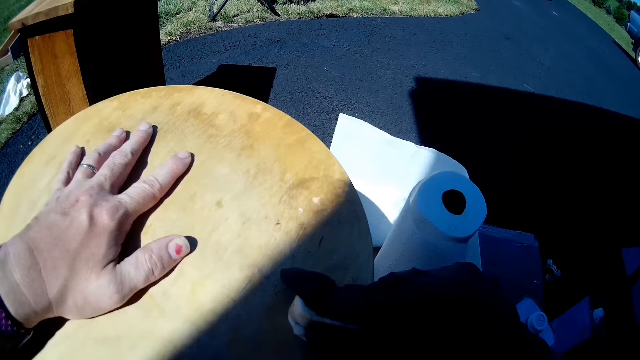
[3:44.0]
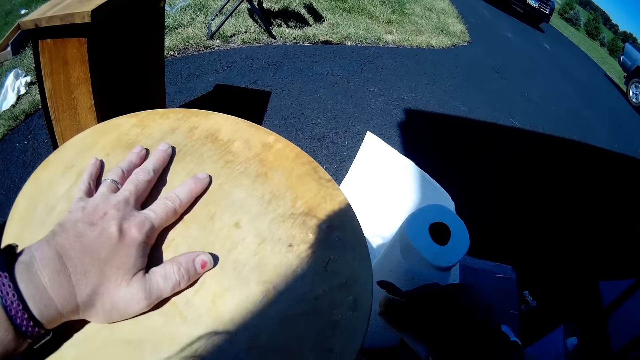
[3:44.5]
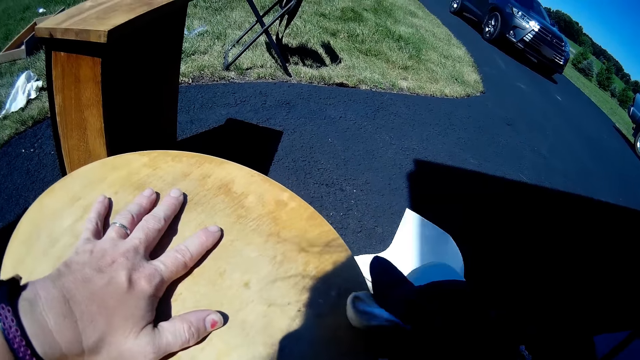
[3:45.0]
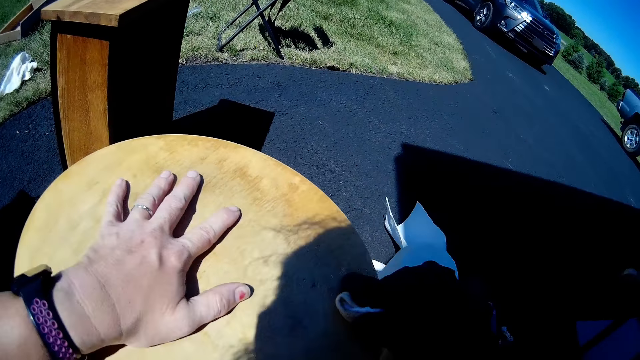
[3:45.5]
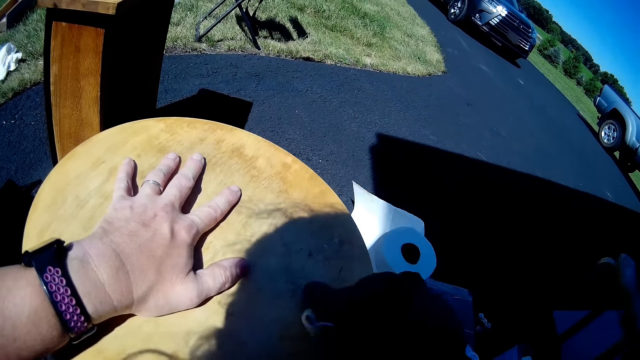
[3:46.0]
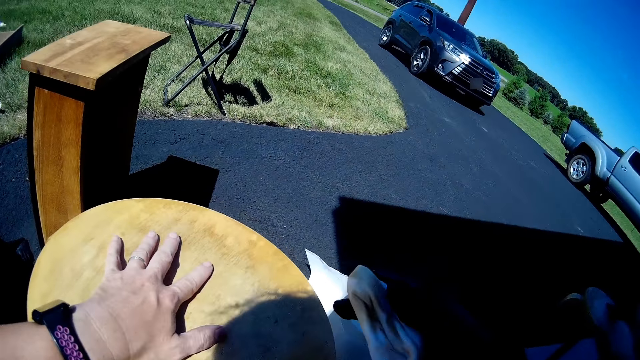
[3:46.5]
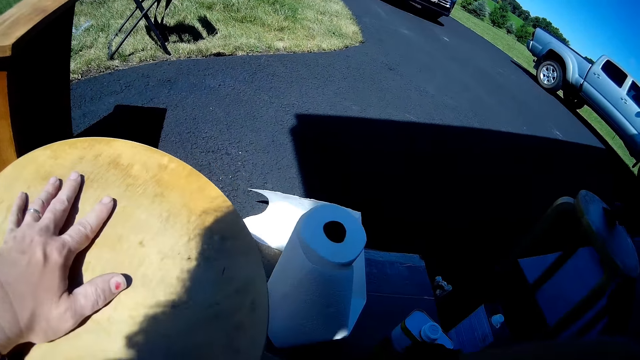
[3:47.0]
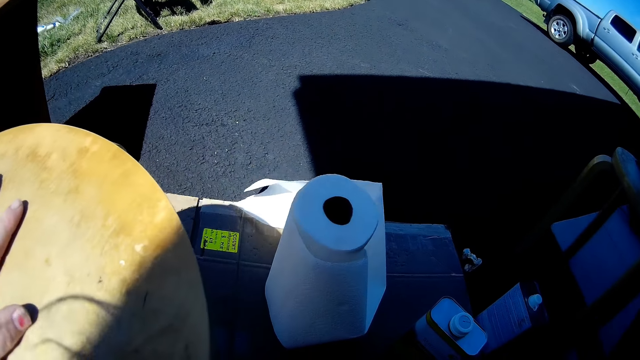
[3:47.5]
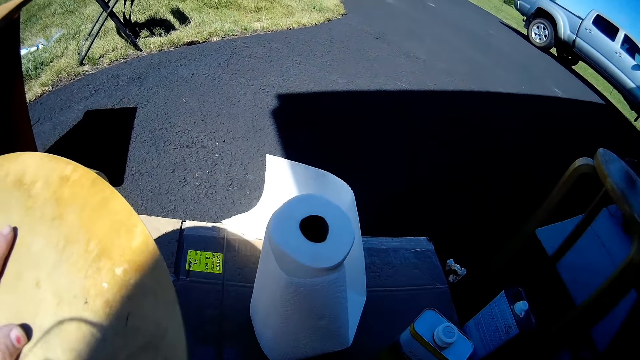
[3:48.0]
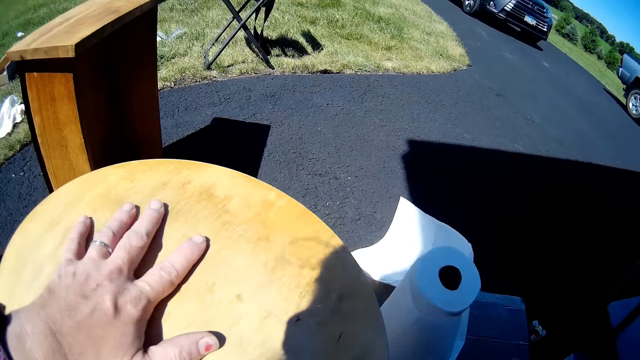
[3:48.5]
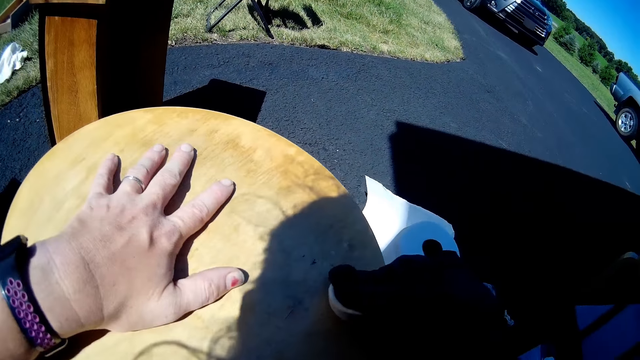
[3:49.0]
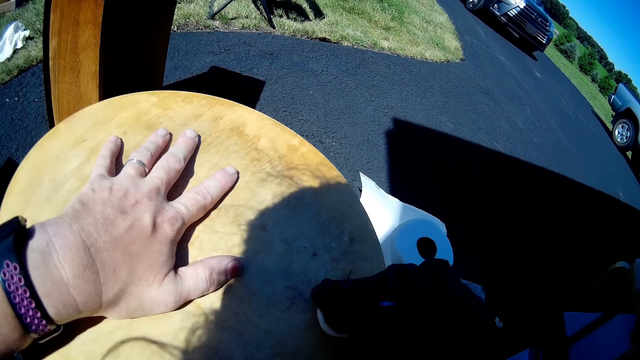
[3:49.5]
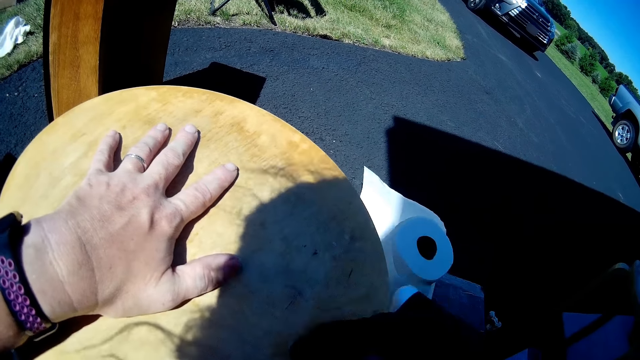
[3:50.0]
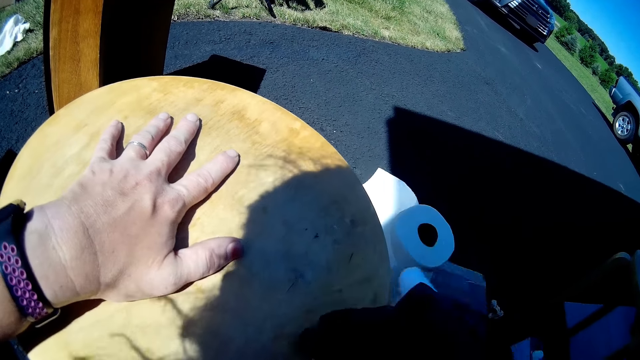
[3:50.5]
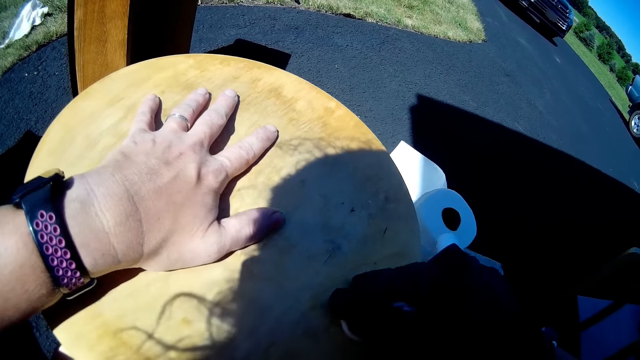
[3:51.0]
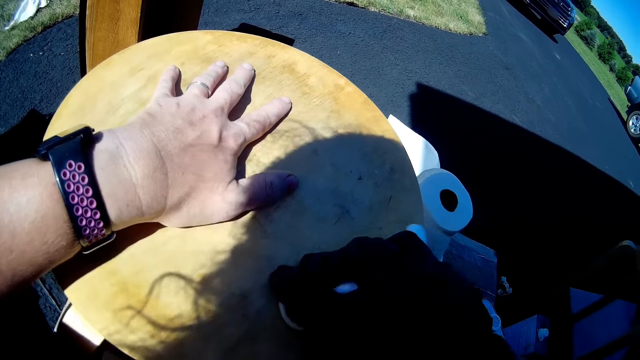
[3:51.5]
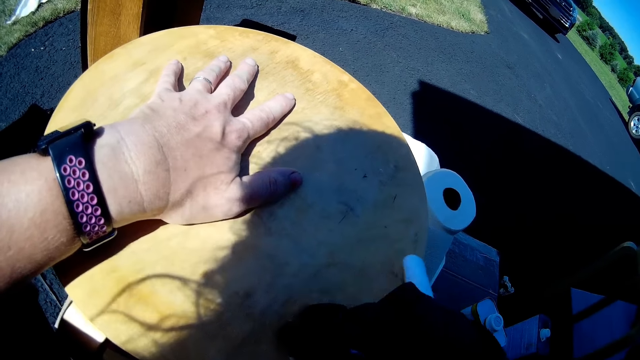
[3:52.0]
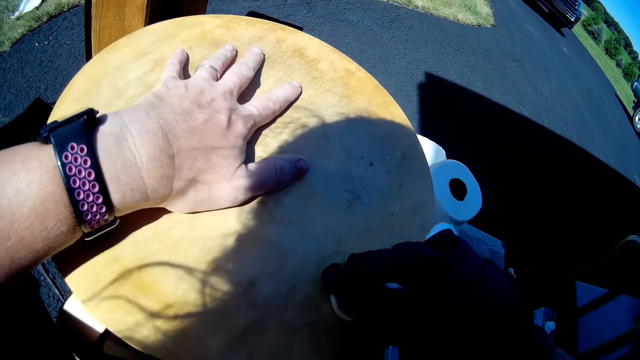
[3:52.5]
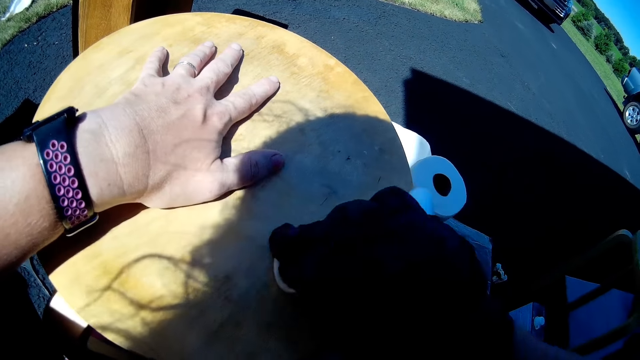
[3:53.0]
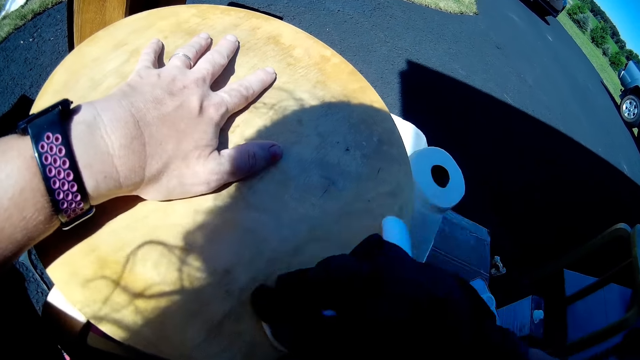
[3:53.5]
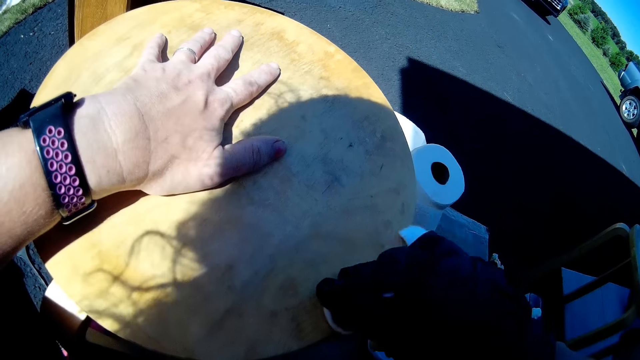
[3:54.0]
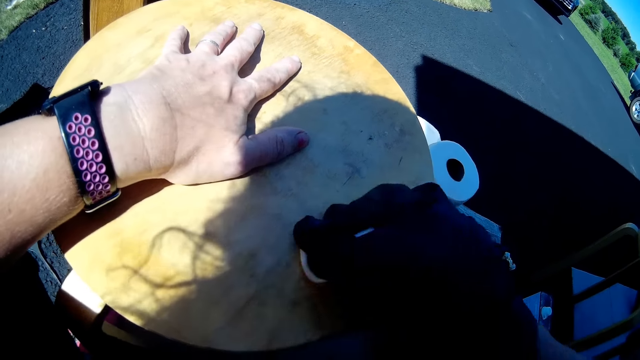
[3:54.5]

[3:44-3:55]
The camera wearer applies paint oil to the furniture with a wiping cloth. They scoop paint oil in a bowl. They apply paint oil to the furniture with the wiping cloth.

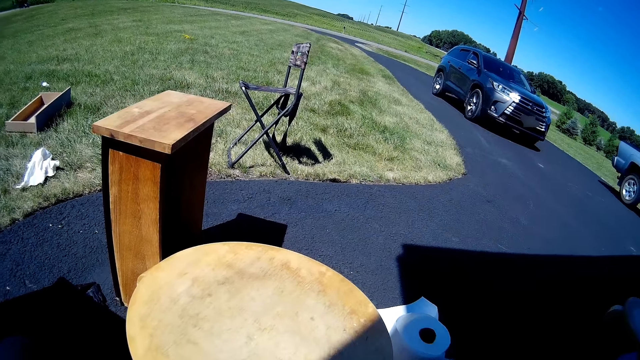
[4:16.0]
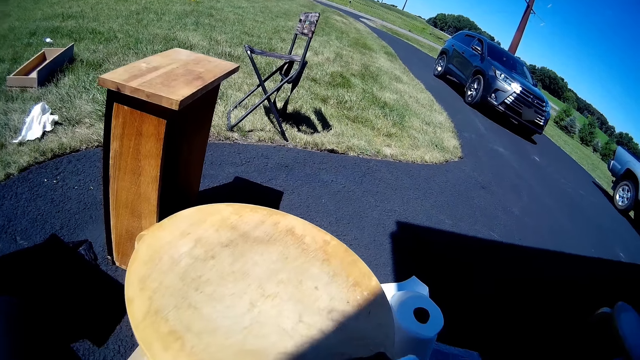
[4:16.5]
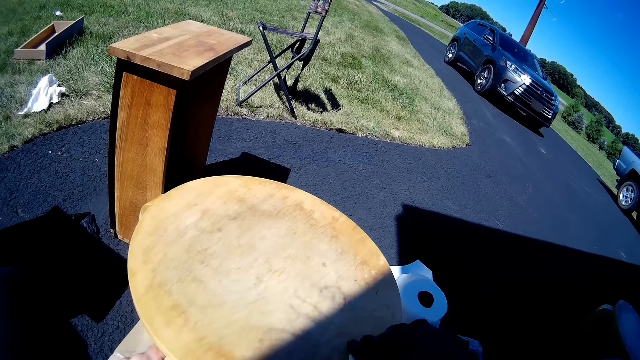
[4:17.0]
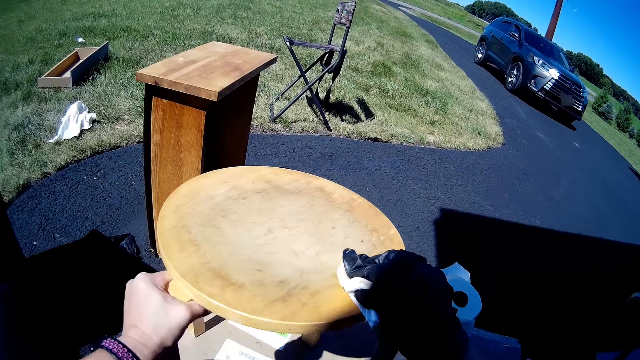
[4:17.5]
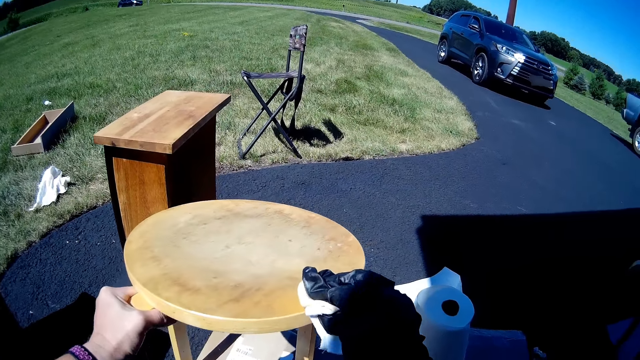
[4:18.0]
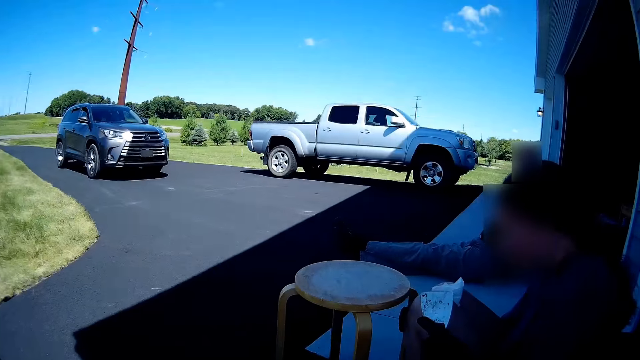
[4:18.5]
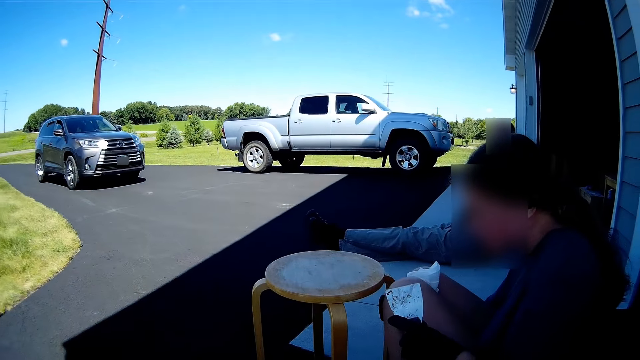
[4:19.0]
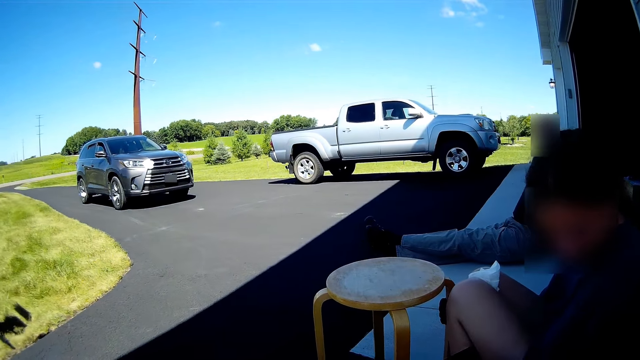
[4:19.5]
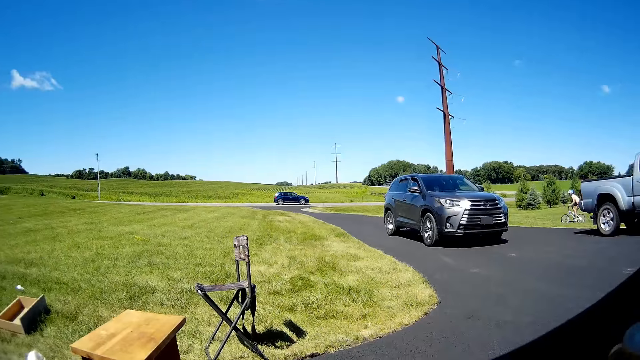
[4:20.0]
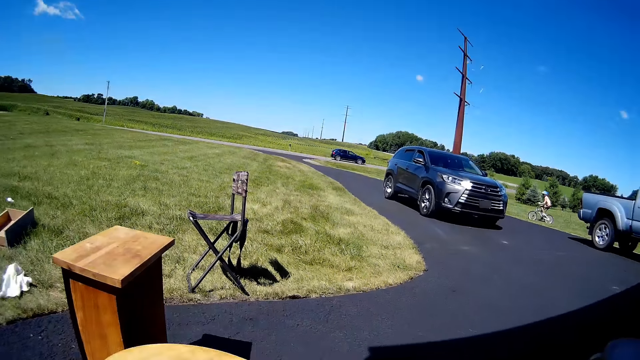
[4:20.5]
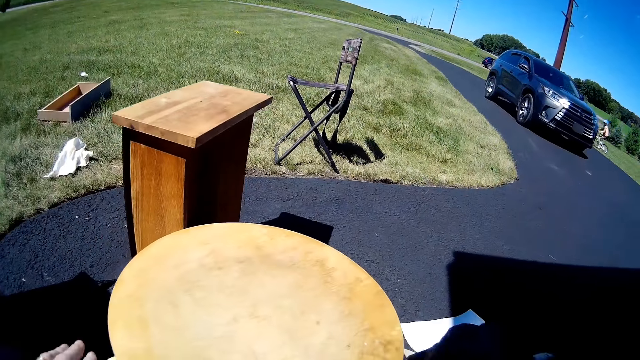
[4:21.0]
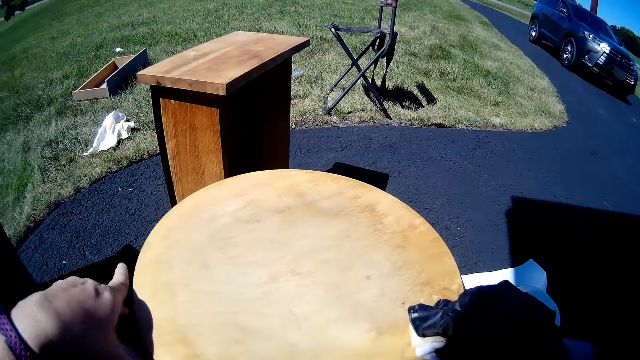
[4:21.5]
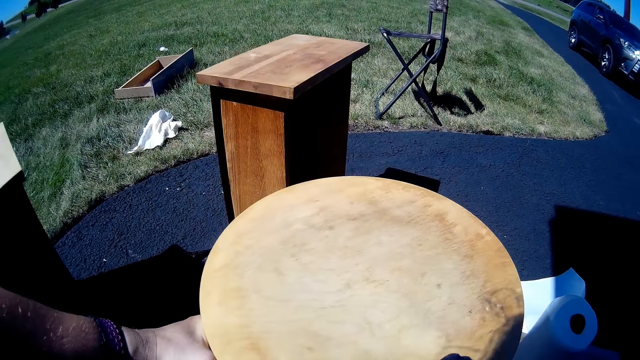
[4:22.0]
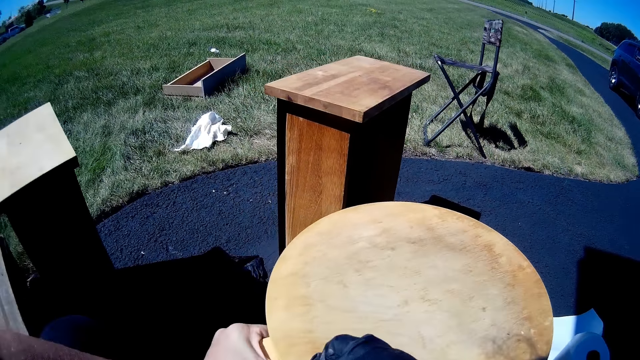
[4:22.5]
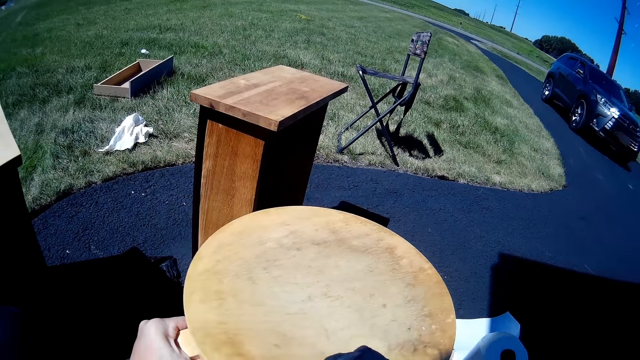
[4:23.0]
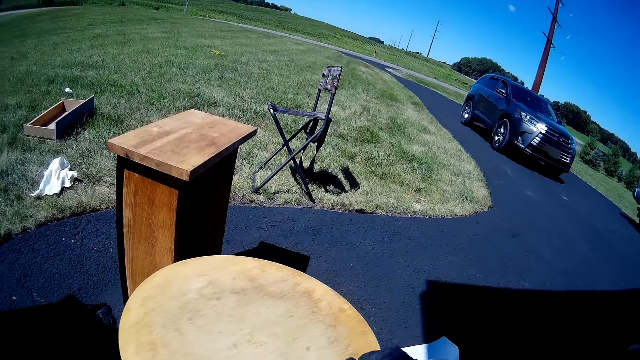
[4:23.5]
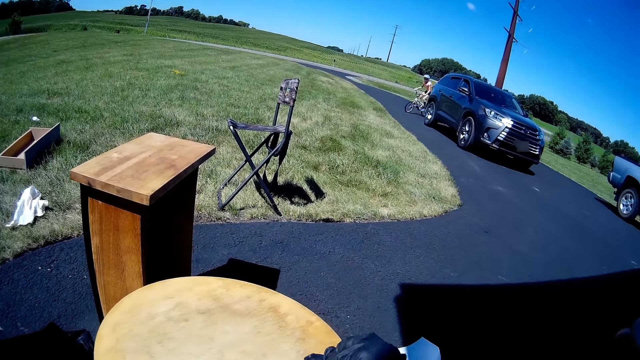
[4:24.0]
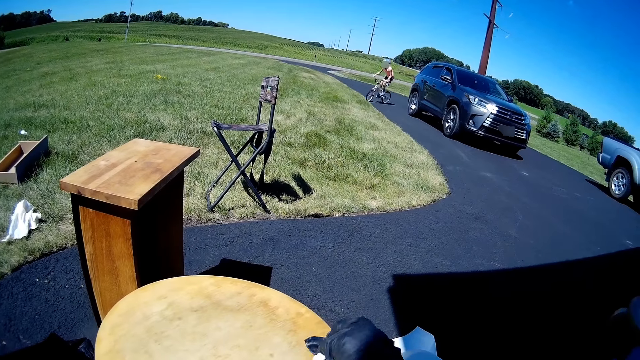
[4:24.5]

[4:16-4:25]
The camera wearer moves furniture with hands. A lady sits on the floor. A woman holds a scraper. A man sits on the floor. Another woman rides a scooter. The camera wearer adjusts the camera. They scrape the stool with a scraper. They put a hand on the furniture. They apply paint oil to the furniture with a wiping cloth. A girl rides a bicycle.
